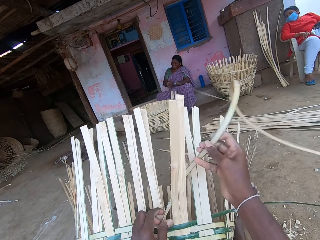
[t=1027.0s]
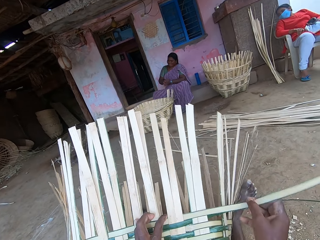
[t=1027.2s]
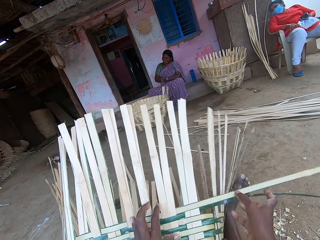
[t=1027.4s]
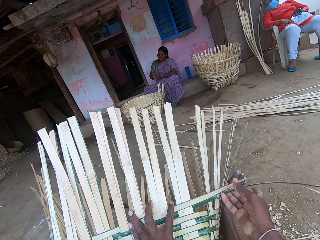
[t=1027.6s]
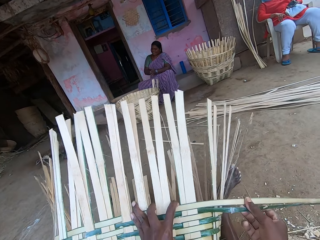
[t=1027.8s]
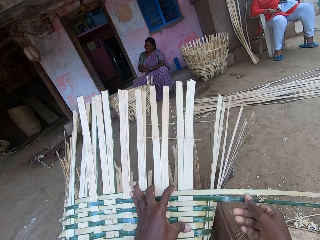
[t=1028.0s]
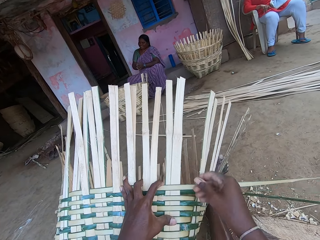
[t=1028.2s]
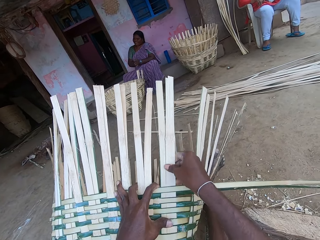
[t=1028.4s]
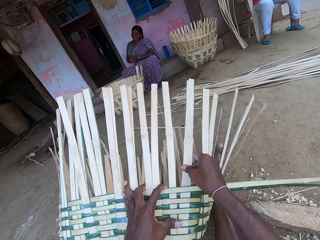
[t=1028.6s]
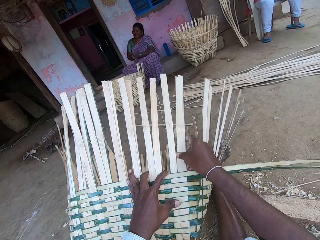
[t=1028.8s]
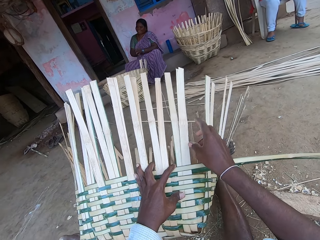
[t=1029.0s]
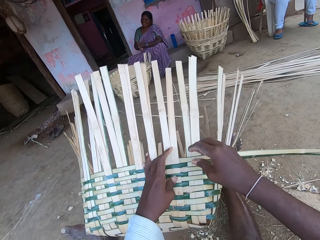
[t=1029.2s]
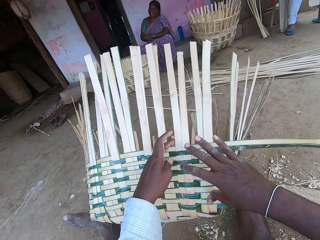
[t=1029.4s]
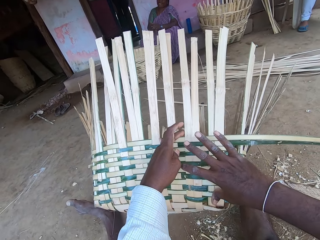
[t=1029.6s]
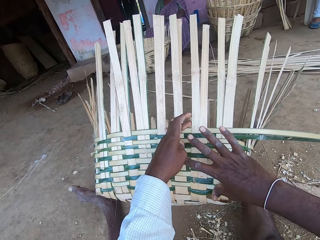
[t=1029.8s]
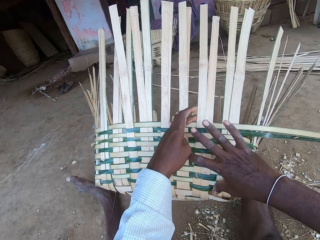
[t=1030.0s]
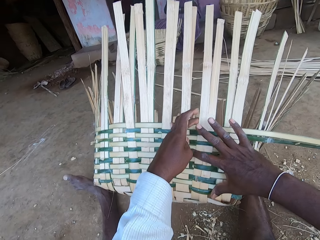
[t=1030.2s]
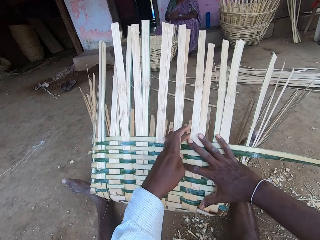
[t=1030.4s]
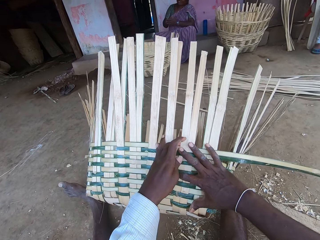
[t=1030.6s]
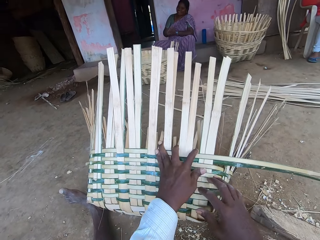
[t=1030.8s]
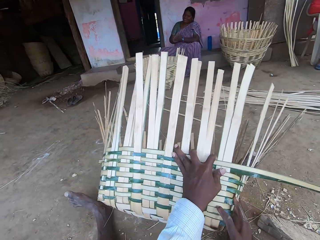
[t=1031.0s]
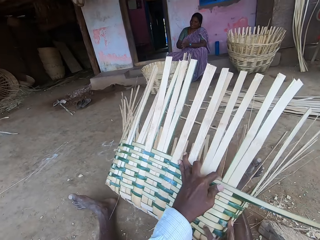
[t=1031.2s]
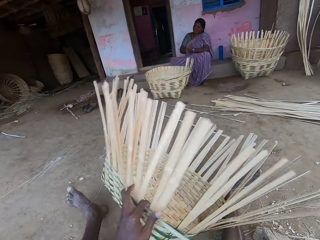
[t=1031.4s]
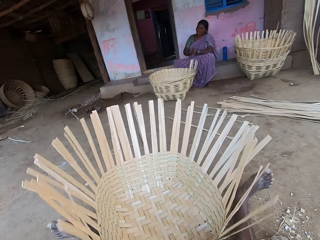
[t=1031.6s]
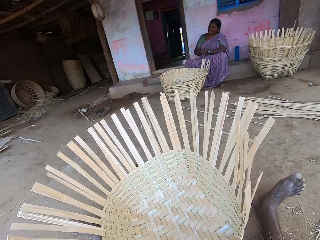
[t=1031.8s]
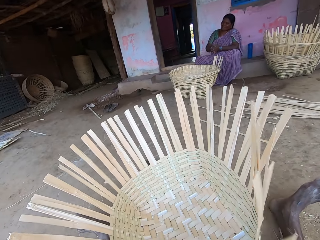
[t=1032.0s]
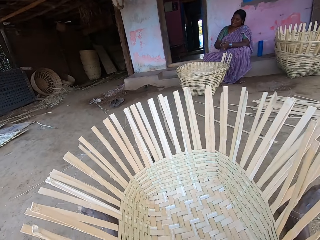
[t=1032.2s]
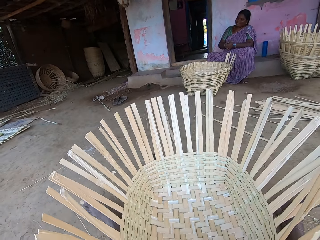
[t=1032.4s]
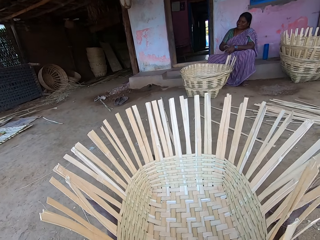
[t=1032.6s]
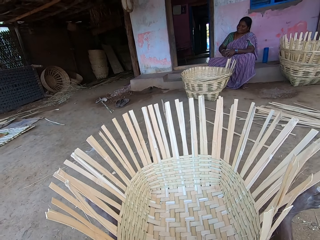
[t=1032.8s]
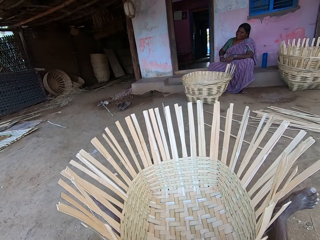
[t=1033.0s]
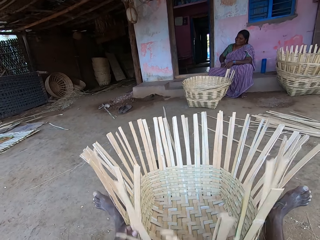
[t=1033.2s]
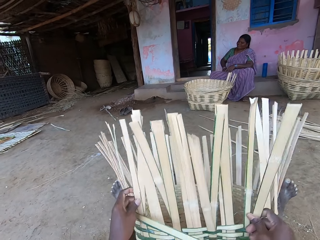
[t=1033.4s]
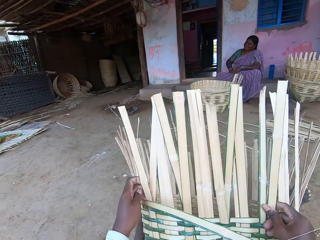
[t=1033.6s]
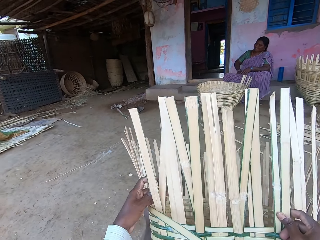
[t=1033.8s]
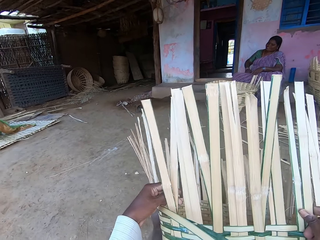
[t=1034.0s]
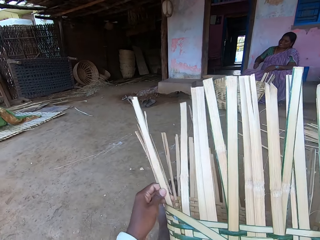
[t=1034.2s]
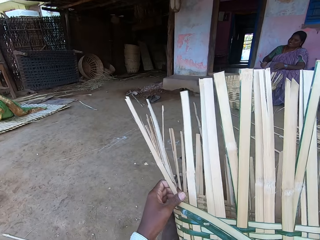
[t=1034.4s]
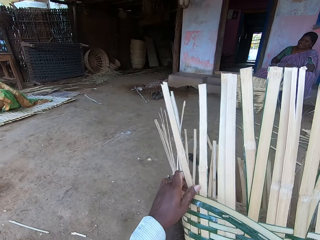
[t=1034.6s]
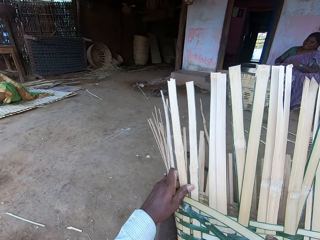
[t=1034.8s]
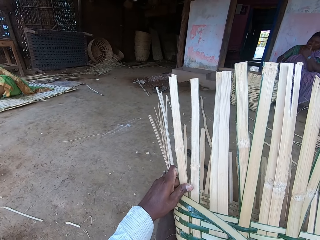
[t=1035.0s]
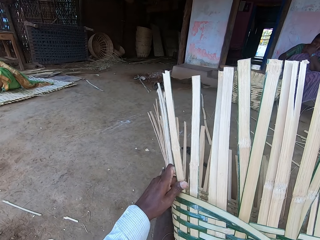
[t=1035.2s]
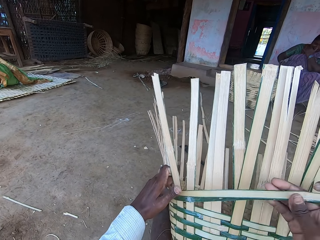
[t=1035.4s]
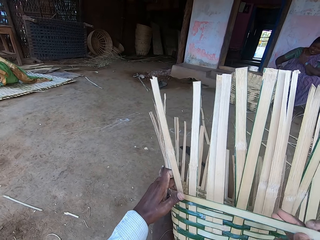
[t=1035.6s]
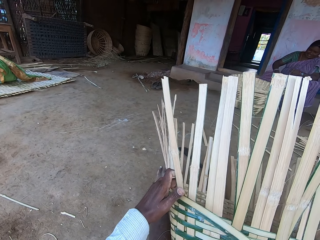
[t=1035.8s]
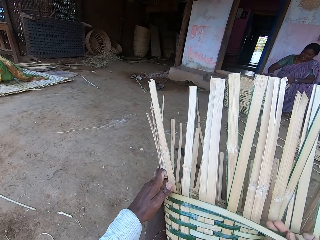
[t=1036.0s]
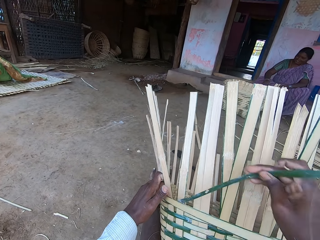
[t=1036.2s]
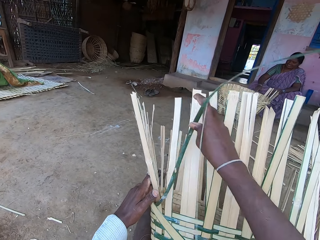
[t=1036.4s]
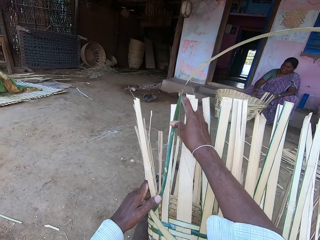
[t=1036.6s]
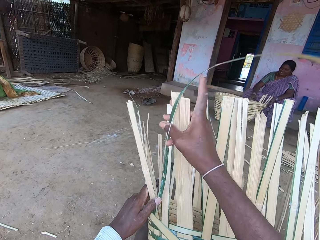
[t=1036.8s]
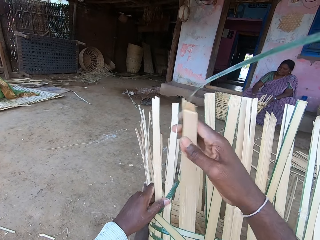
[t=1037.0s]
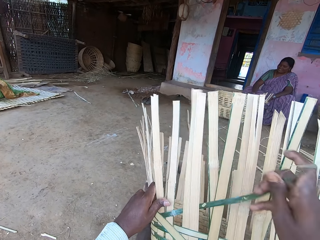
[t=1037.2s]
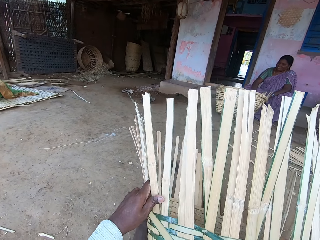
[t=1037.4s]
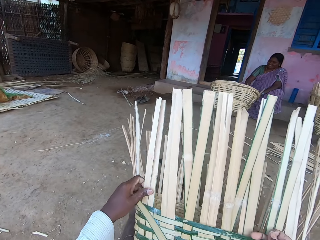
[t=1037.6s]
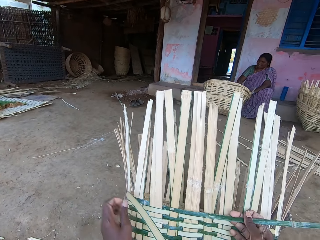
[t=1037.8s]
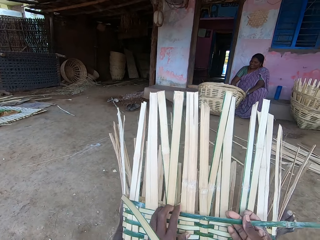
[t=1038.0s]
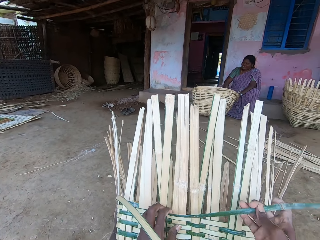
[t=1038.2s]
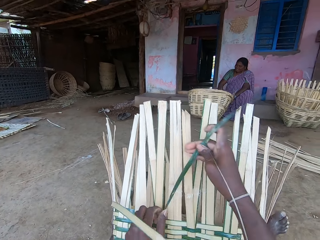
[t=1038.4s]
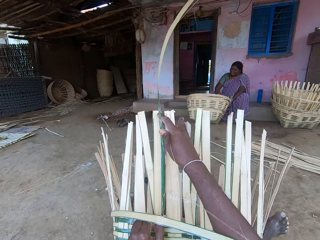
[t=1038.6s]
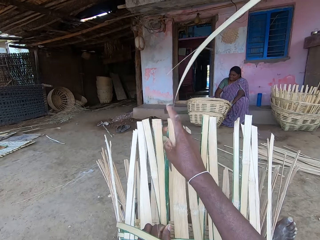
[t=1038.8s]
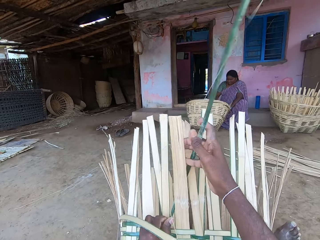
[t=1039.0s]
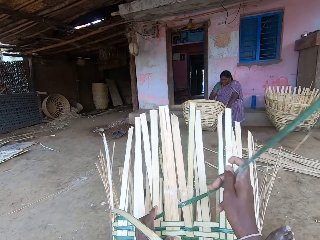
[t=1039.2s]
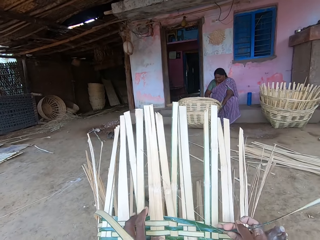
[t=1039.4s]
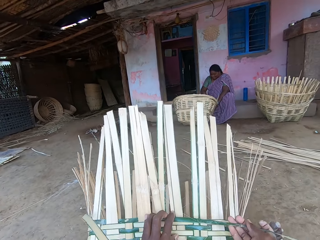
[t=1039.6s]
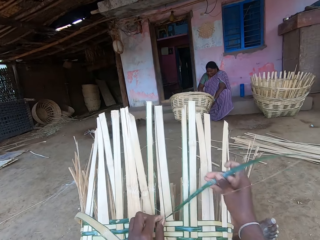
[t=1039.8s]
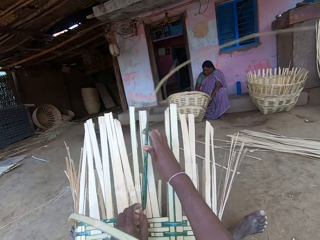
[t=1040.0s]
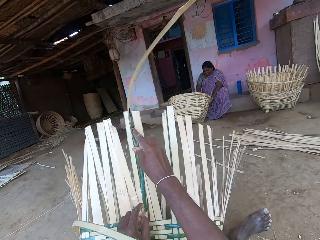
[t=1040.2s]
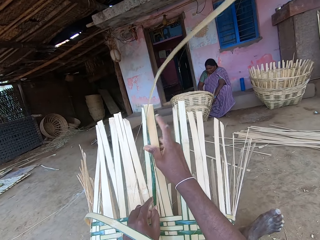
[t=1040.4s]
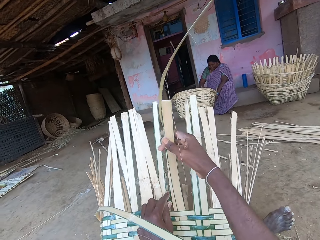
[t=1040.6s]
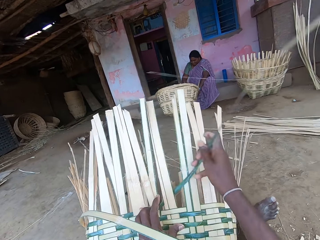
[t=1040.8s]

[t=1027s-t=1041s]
The camera wearer touches the basket with his right hand. He drops the basket on the ground with his hands. He looks at the basket. He lifts the basket with his hands. He weaves bamboo strips onto the basket with his hands. The woman touches her nose with her left thumb and tilts the basket with her hands.

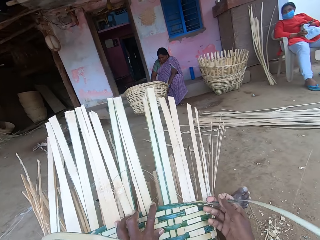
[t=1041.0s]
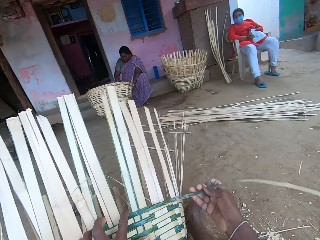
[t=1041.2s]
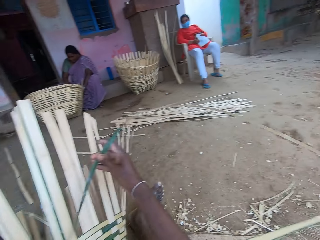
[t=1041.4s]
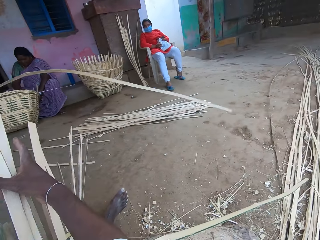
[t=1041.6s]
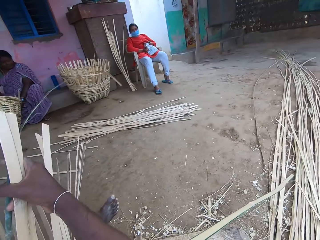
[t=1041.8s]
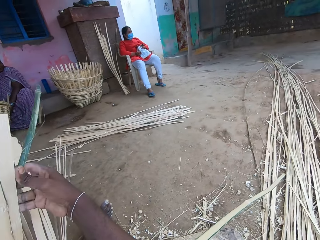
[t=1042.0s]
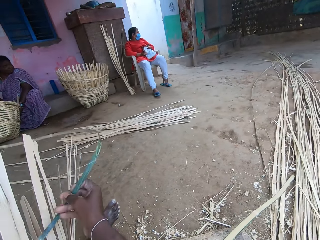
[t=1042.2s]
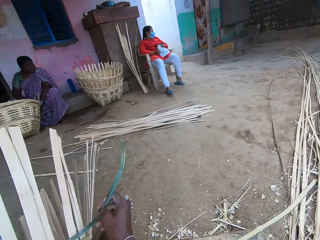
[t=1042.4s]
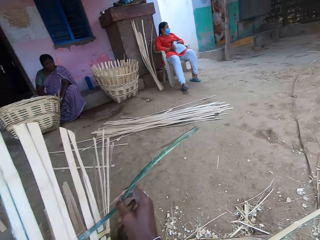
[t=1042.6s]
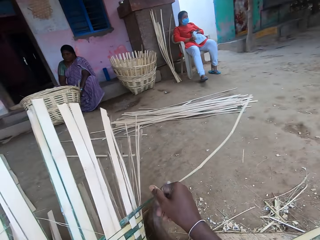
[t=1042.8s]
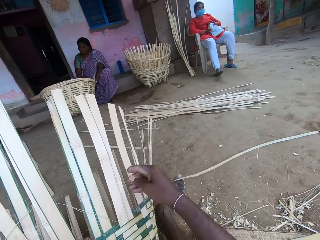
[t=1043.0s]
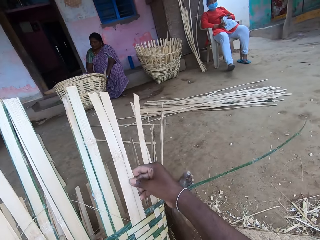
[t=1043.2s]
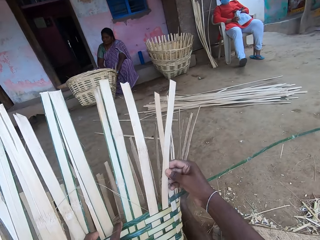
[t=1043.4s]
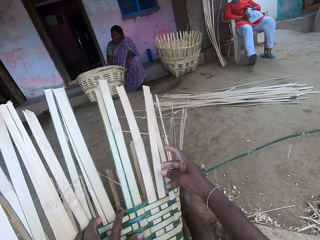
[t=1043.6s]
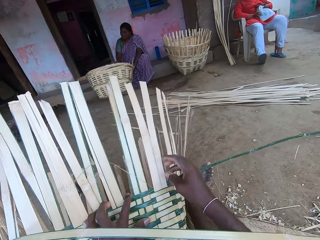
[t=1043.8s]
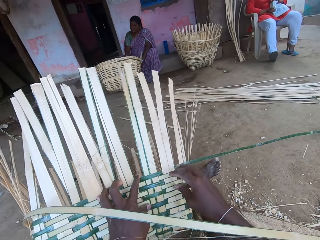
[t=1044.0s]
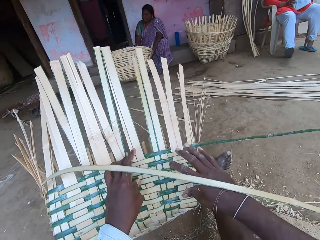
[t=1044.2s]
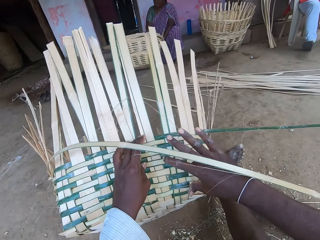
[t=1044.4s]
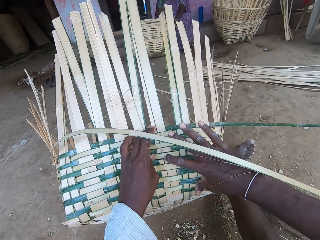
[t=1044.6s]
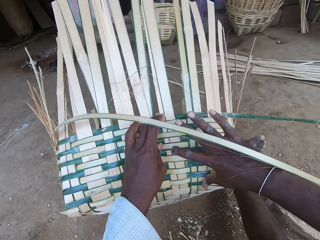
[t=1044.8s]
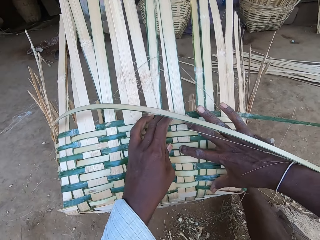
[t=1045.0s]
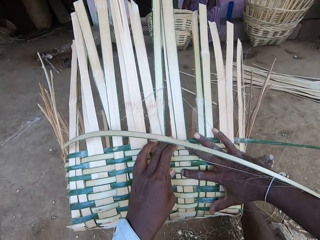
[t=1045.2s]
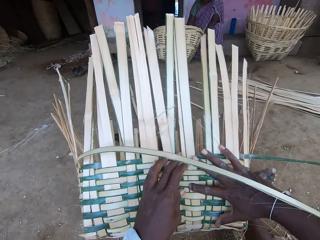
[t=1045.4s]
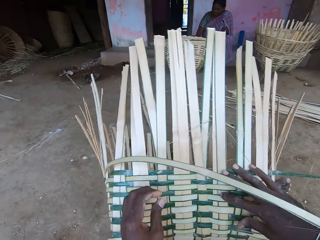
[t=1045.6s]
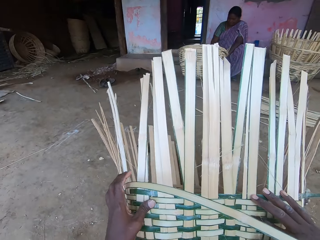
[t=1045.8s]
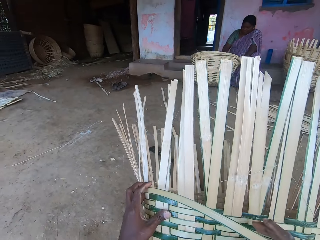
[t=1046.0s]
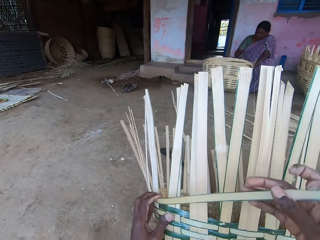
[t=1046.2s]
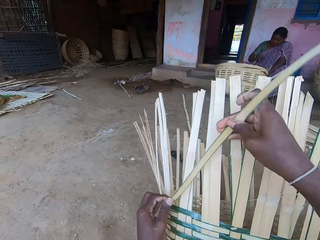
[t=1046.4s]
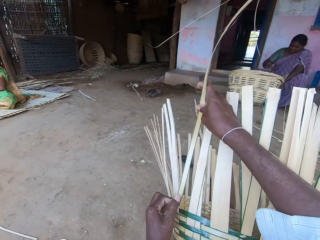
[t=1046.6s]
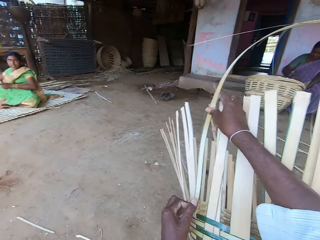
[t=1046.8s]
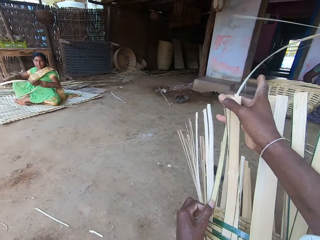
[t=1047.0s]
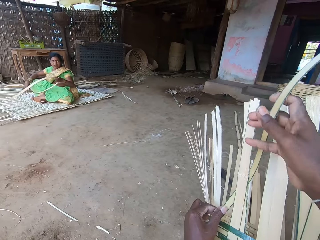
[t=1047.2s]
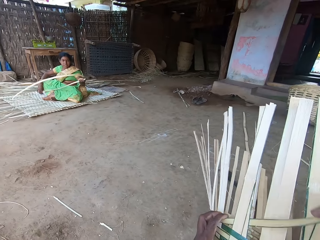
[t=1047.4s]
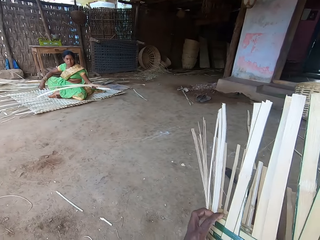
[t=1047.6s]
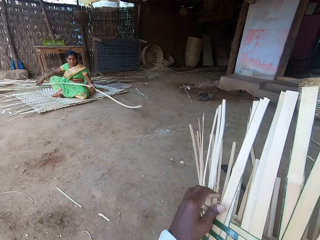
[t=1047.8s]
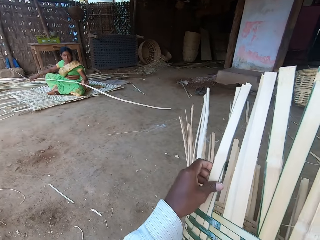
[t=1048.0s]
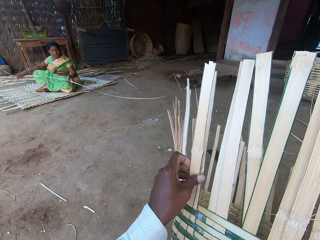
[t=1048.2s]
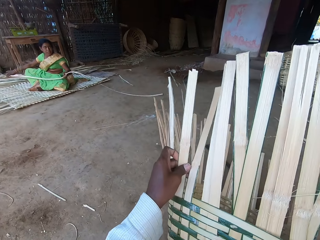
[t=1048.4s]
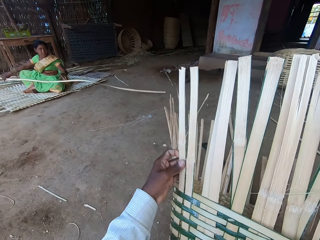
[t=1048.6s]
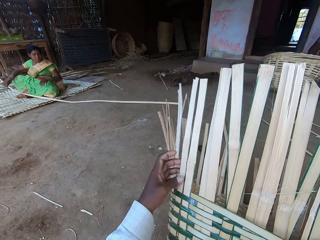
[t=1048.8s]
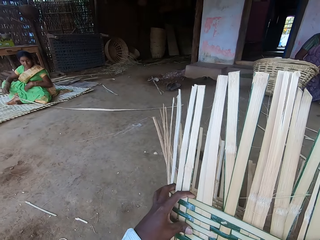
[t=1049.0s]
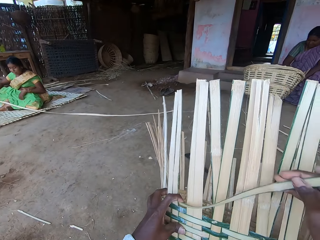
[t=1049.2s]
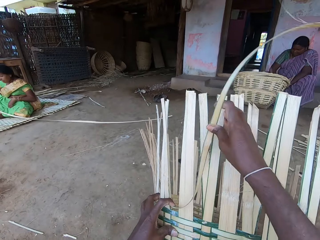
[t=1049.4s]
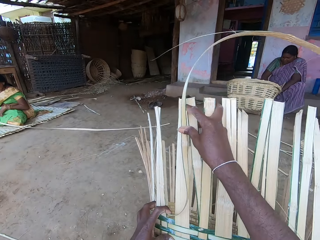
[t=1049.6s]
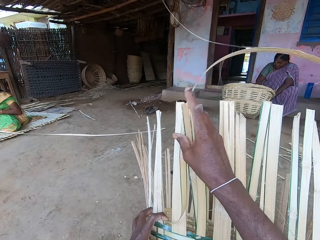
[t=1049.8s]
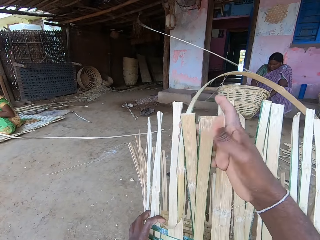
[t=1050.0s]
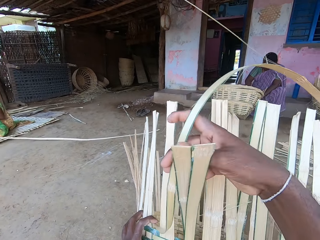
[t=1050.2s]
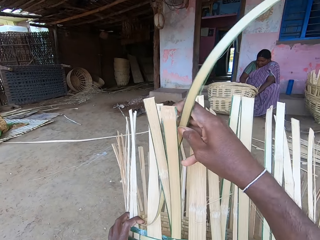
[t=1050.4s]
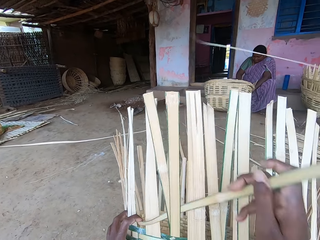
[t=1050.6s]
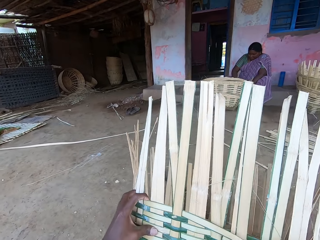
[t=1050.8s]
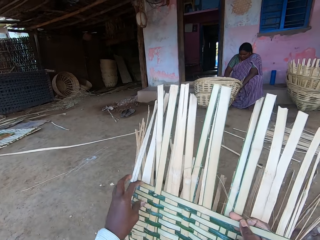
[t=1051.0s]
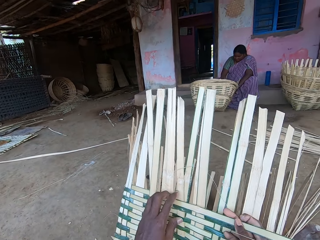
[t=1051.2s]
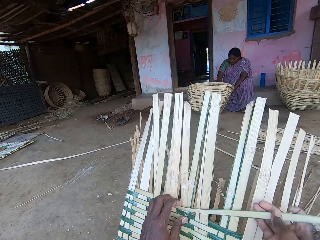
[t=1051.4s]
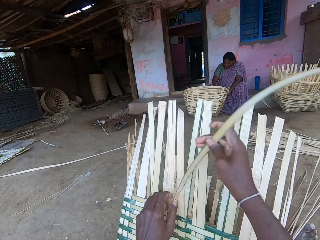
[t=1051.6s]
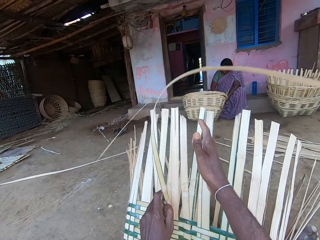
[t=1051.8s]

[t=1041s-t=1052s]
The camera wearer touches the basket with his right hand. He weaves bamboo strips onto the basket with his hands. A woman stretches out a bamboo strip with her hands. Another woman drops the bamboo strip on the ground with her hands.
